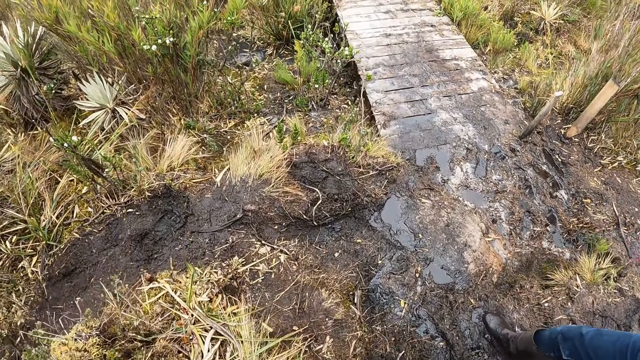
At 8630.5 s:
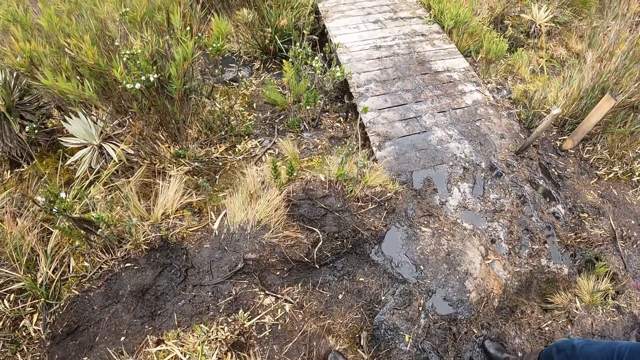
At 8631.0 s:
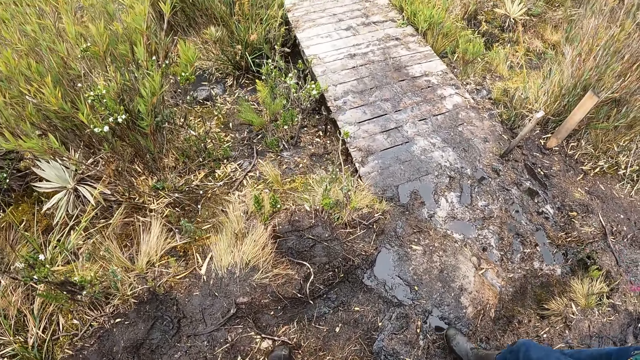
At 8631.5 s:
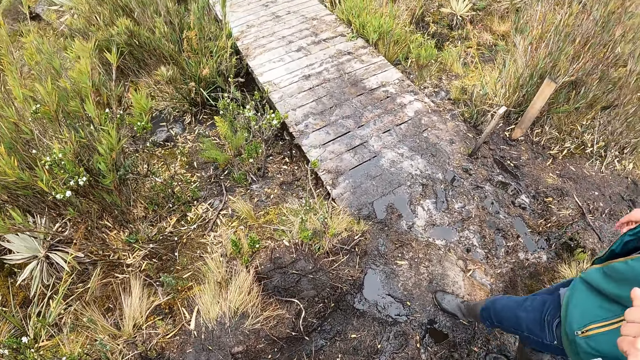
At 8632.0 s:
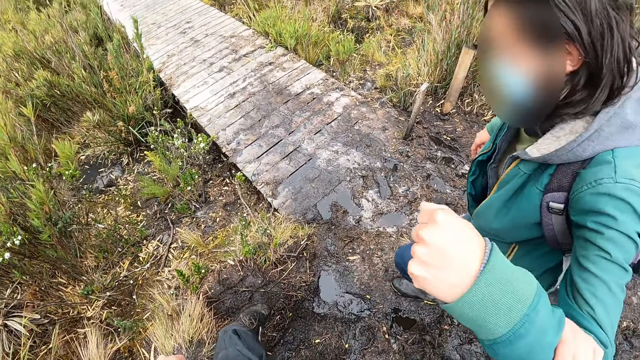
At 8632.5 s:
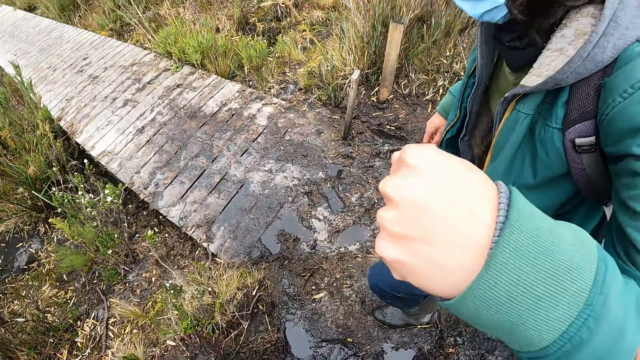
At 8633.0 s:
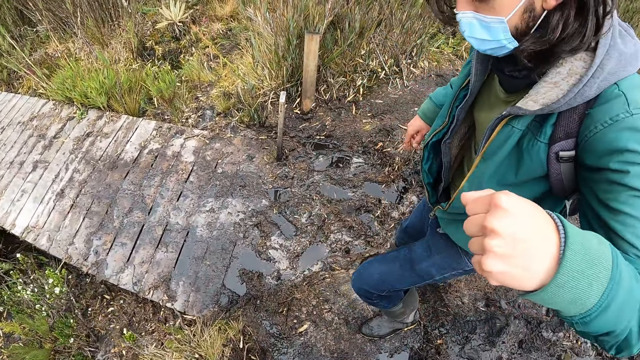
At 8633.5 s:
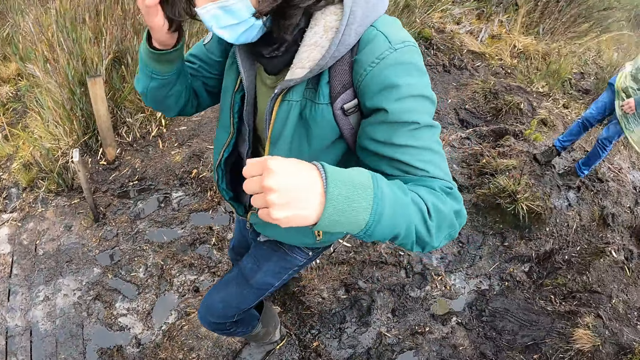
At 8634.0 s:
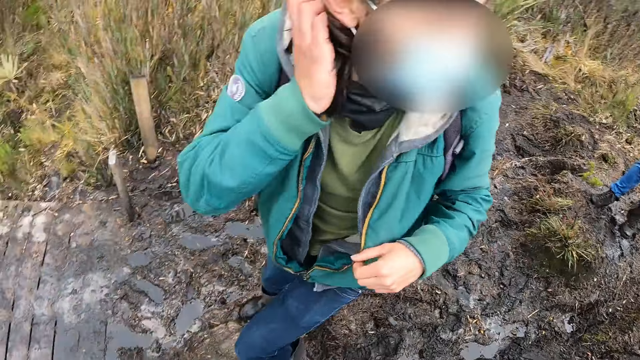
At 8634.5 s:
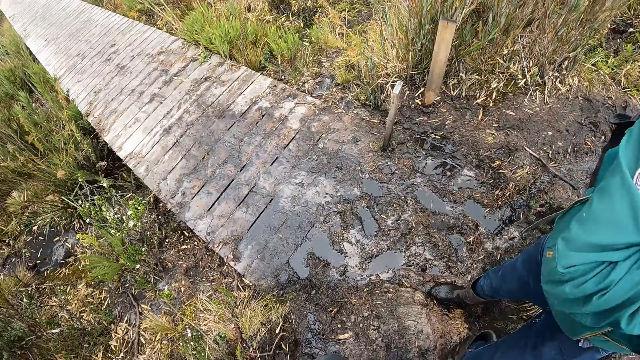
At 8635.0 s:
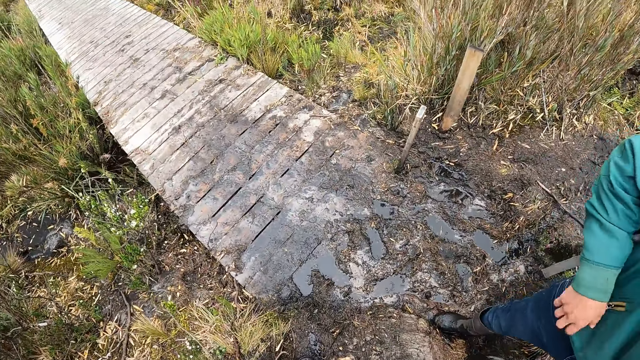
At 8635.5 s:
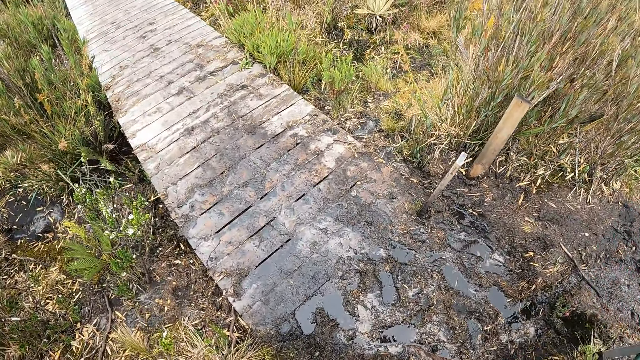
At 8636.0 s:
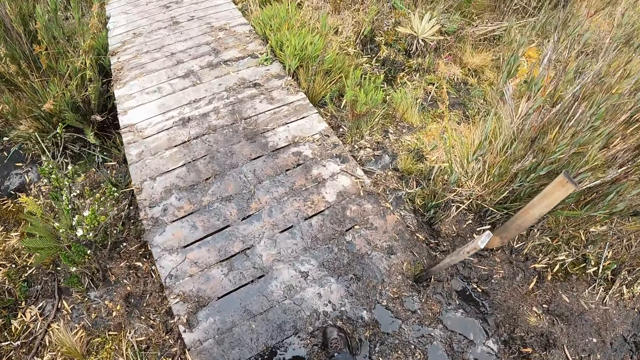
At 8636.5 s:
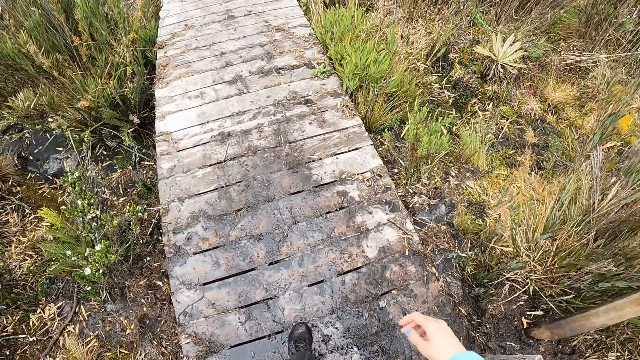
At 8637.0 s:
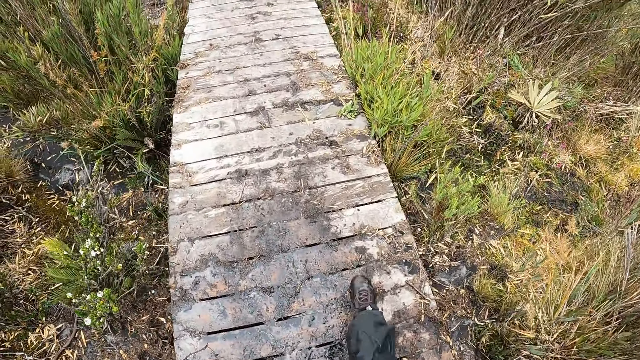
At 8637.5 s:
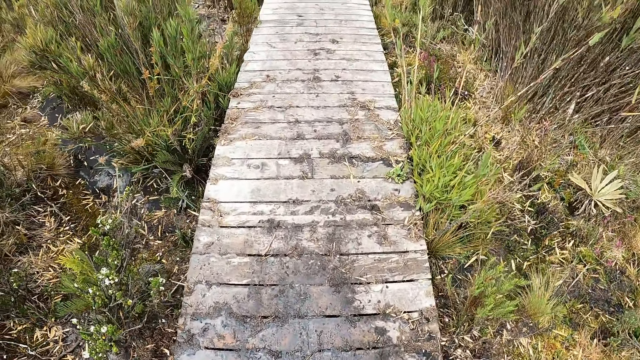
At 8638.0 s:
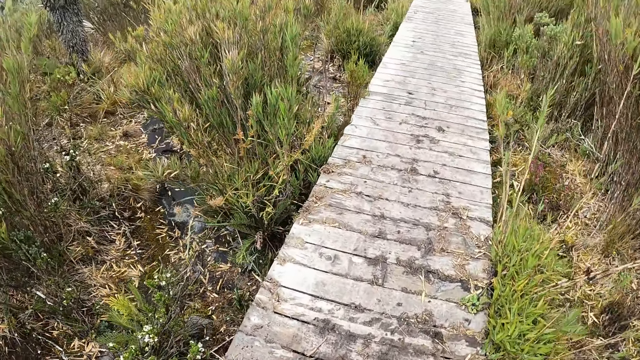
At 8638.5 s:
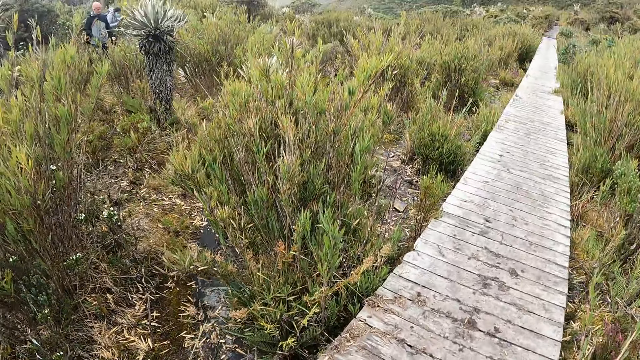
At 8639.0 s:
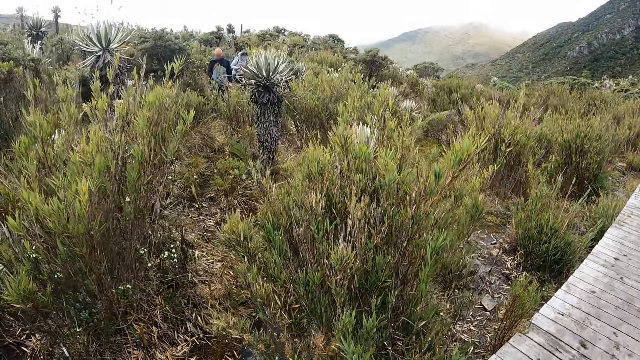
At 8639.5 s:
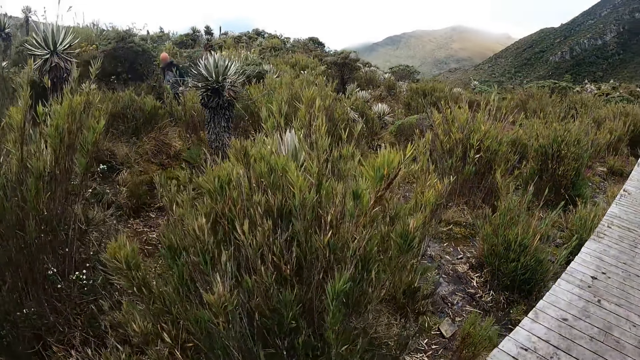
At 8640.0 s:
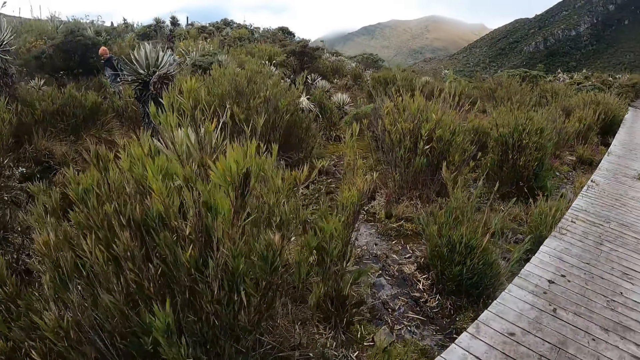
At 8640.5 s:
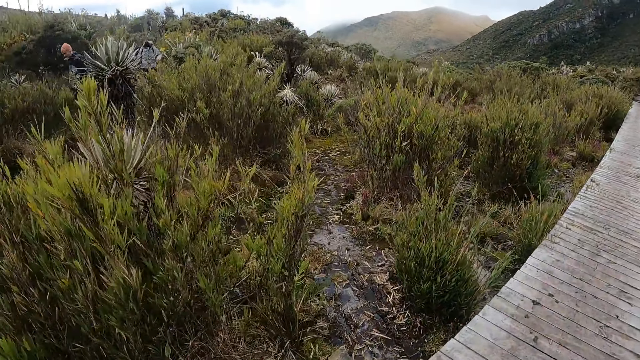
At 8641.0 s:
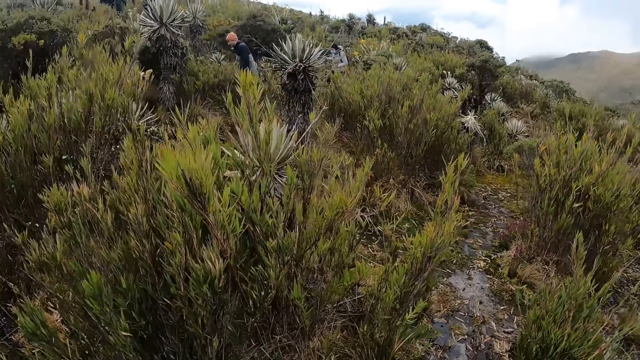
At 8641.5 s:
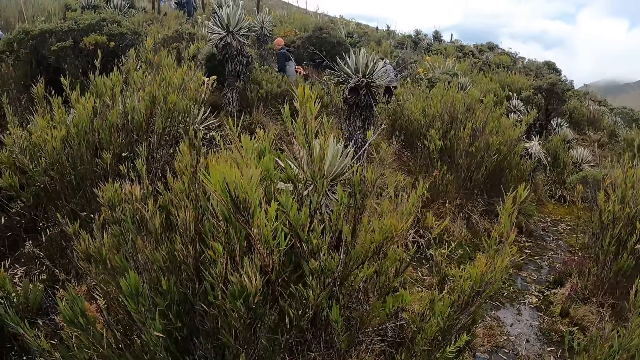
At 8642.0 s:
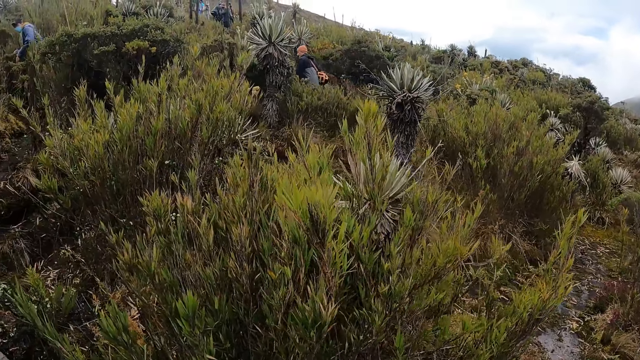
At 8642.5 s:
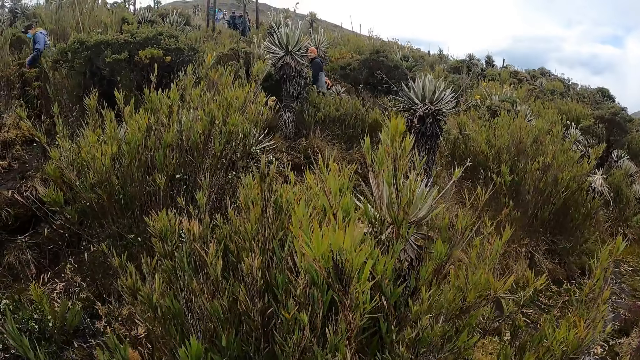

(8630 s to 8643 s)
The camera wearer looks around the field. They walk on the field. They walk across a bridge. They look around the field.

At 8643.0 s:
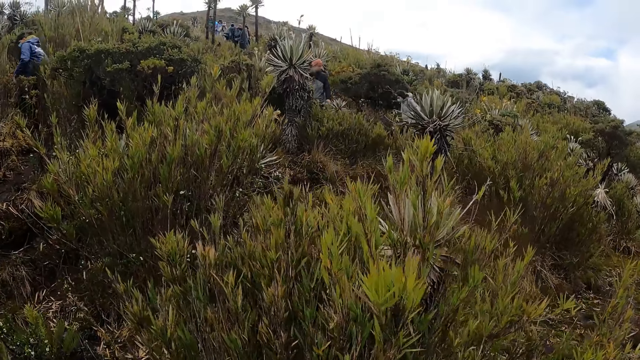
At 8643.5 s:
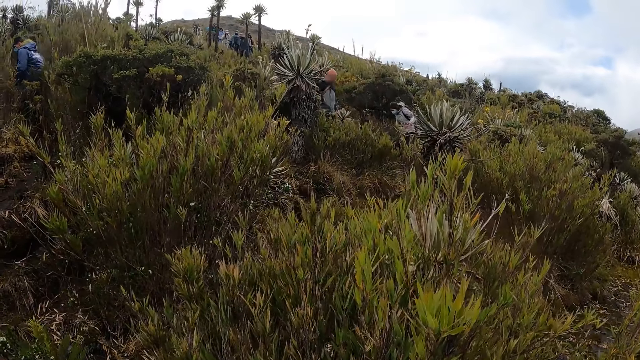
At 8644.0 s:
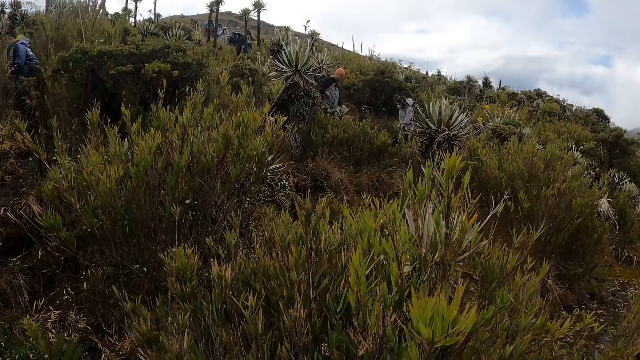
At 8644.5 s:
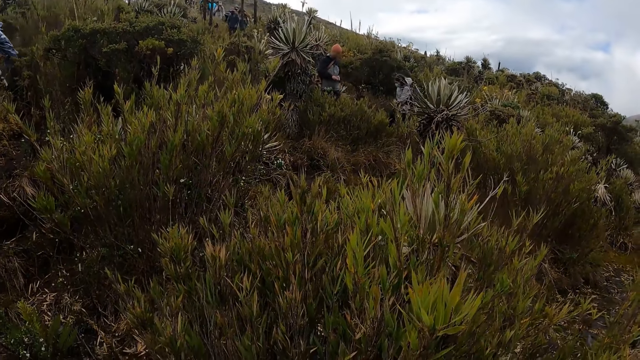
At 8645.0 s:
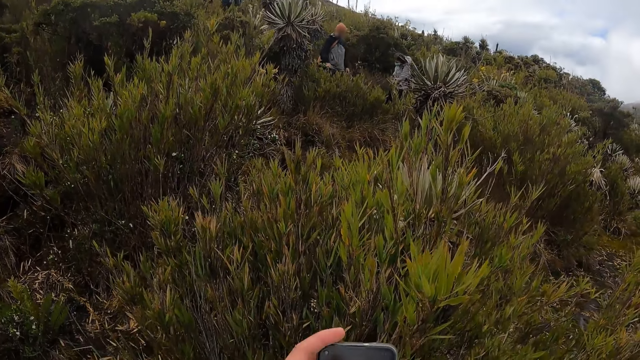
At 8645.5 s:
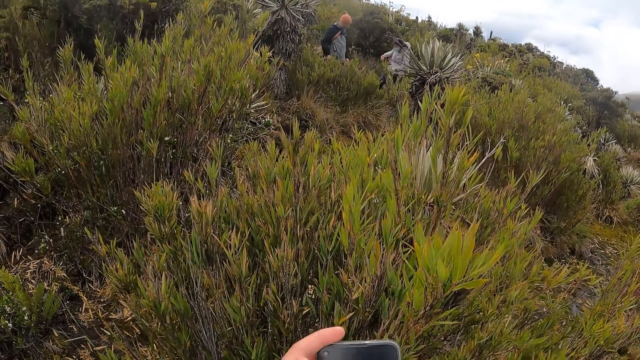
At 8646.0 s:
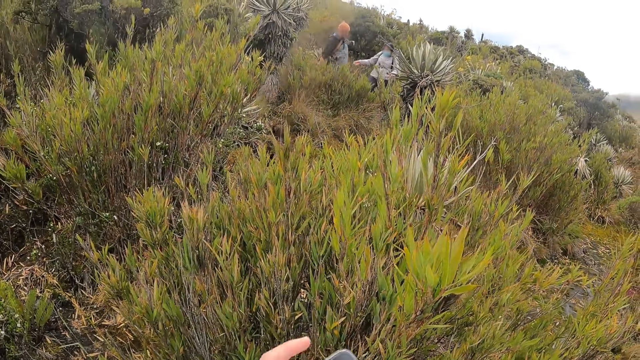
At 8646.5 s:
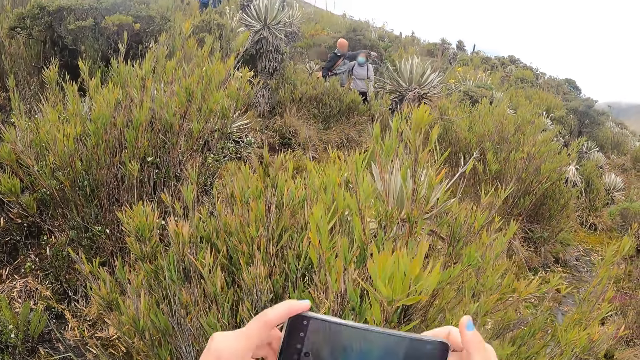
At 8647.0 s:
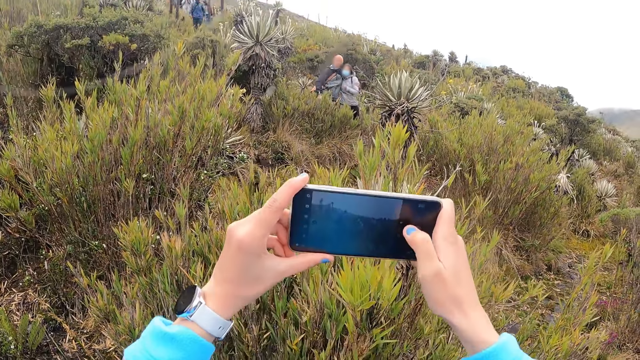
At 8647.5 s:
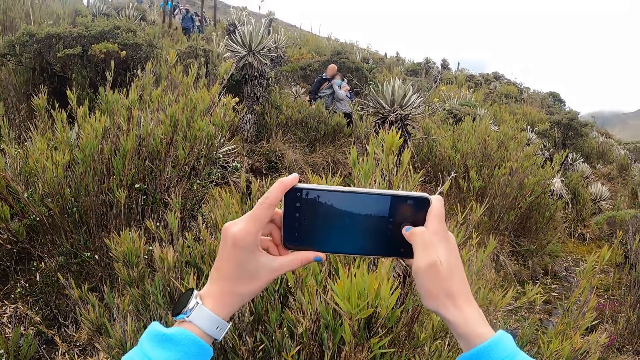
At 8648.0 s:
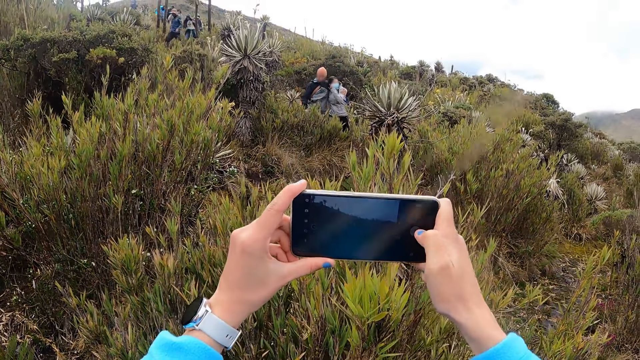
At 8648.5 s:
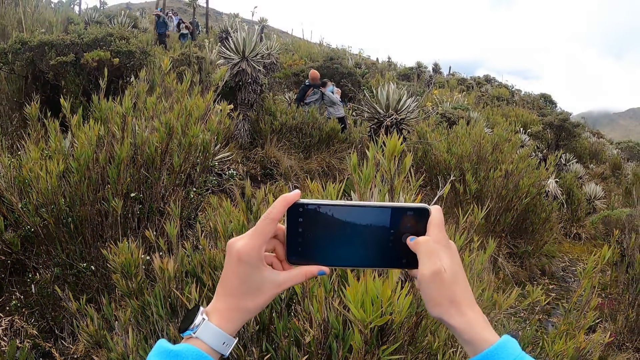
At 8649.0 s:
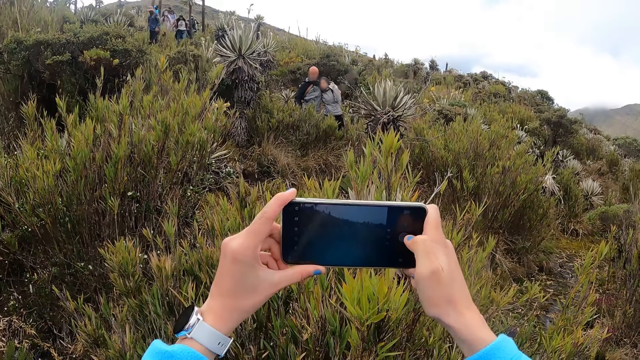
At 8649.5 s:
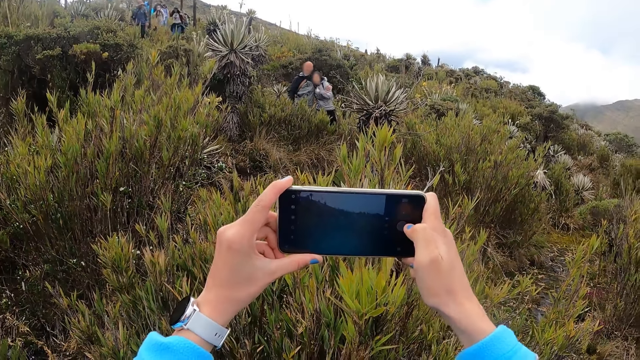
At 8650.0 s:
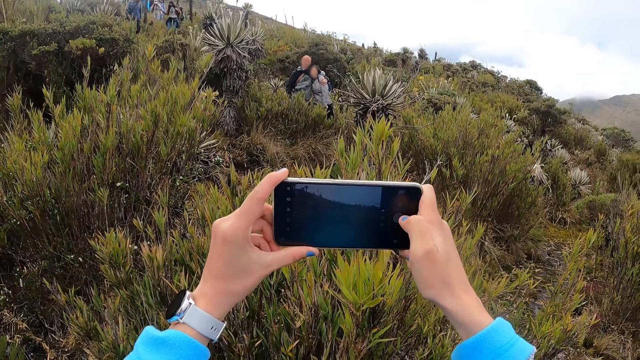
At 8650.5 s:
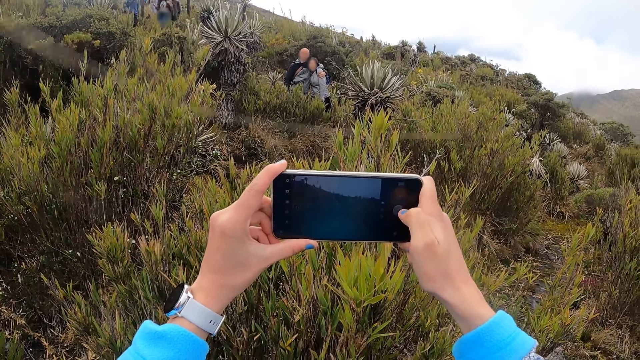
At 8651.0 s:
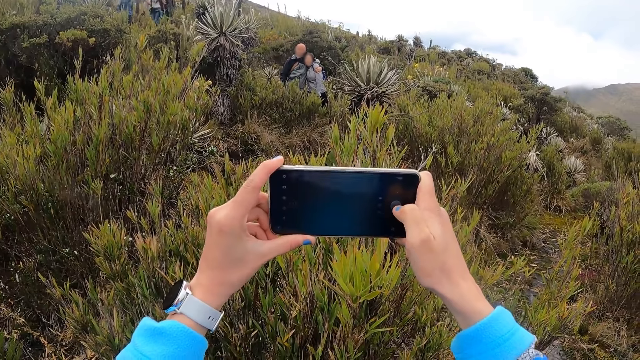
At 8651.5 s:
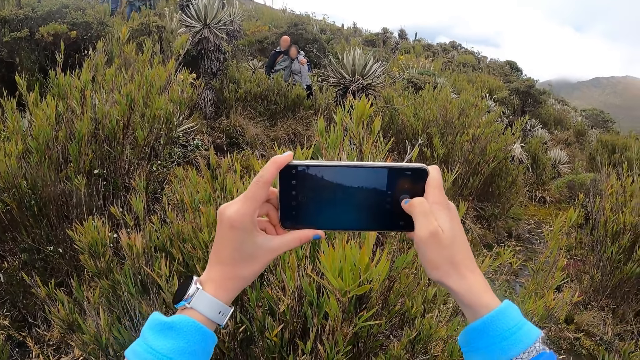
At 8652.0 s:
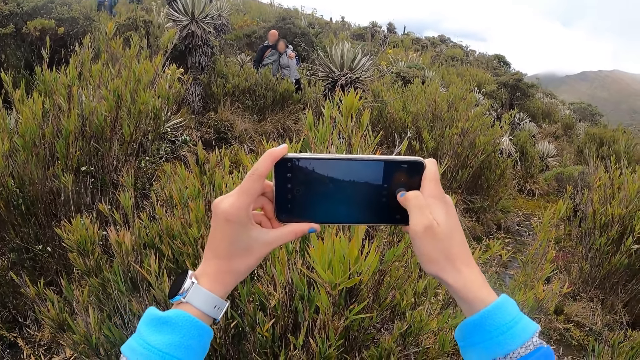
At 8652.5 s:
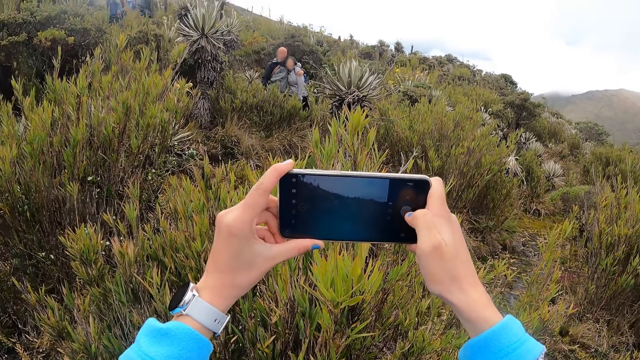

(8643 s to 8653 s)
The camera wearer snaps a picture with the phone in both hands.
